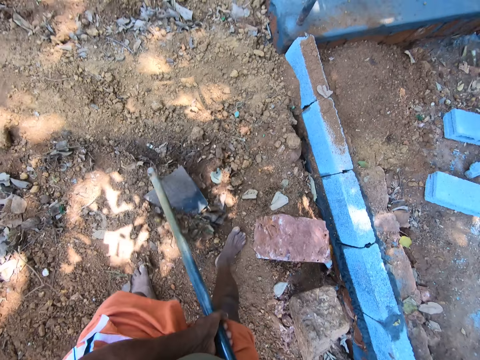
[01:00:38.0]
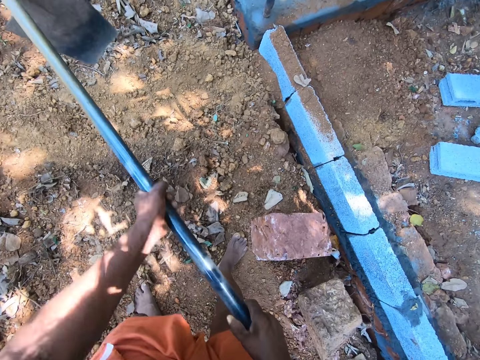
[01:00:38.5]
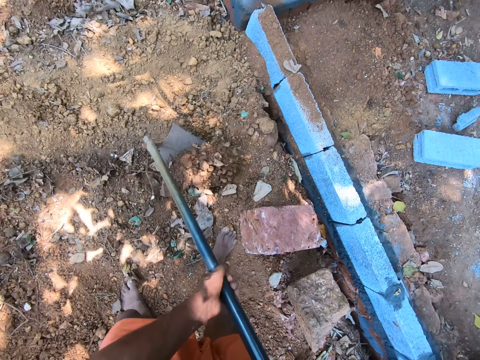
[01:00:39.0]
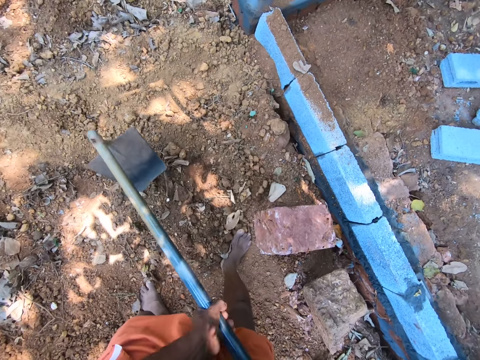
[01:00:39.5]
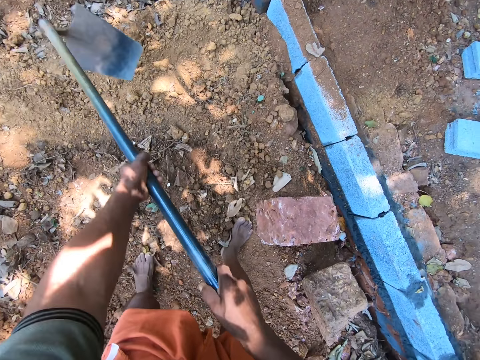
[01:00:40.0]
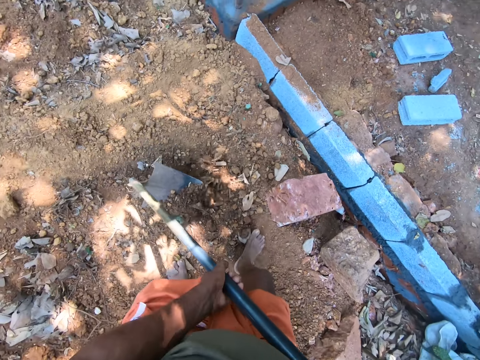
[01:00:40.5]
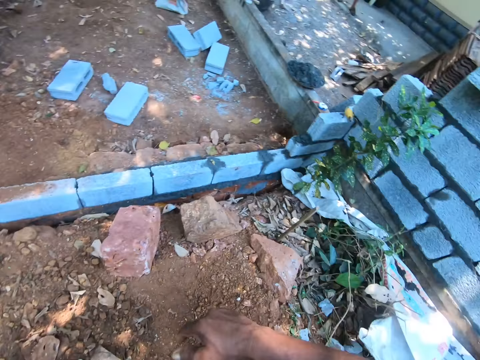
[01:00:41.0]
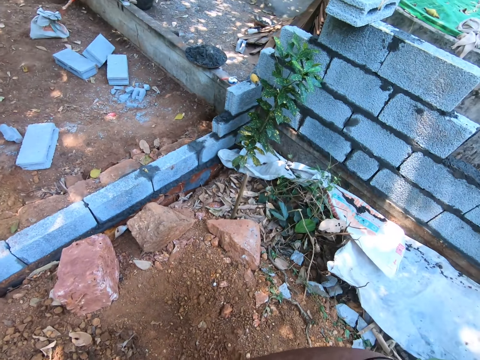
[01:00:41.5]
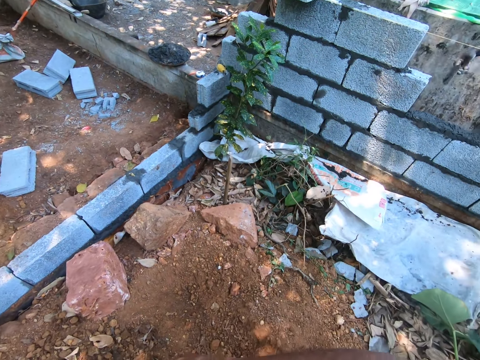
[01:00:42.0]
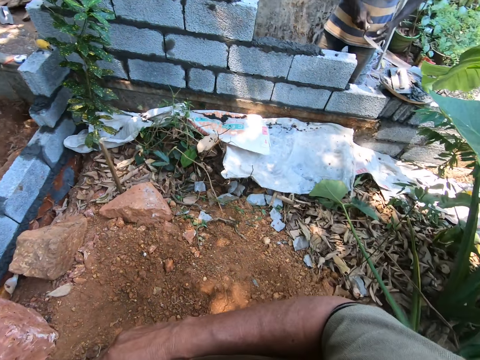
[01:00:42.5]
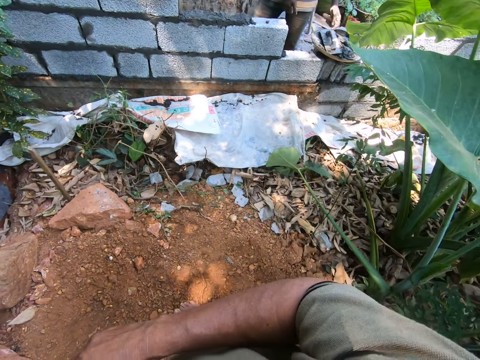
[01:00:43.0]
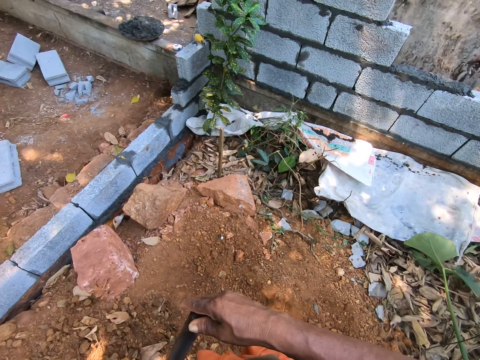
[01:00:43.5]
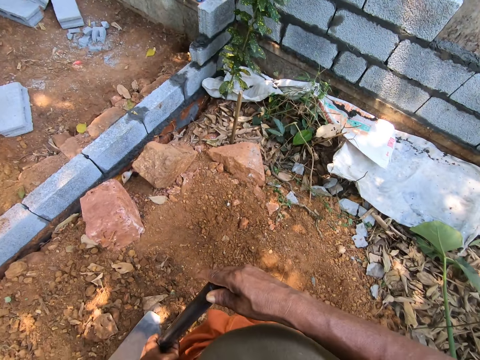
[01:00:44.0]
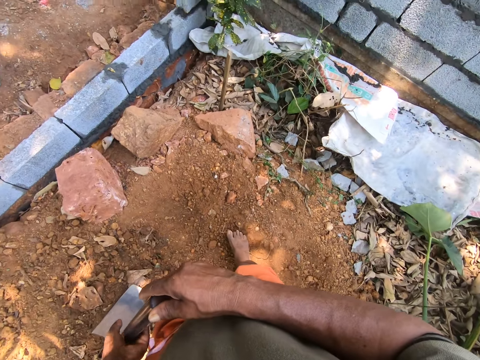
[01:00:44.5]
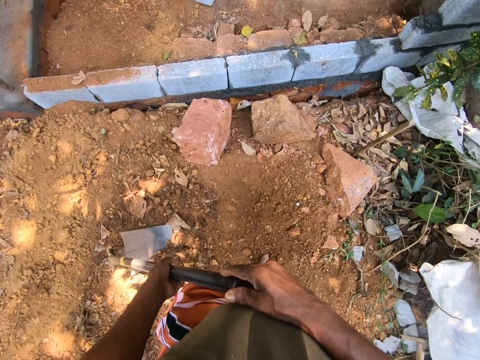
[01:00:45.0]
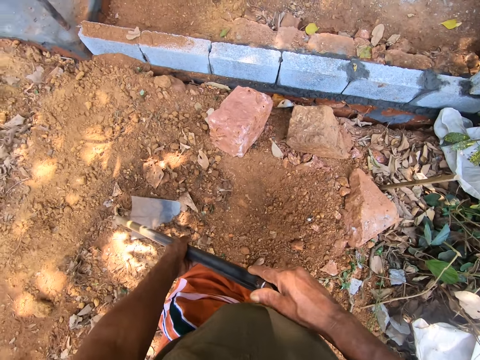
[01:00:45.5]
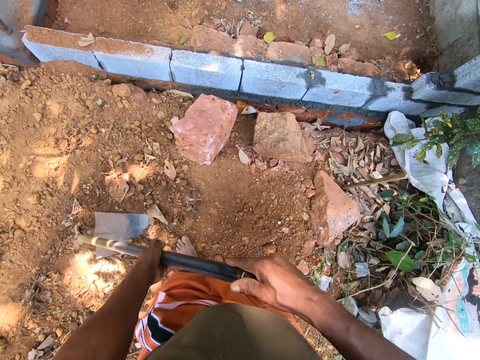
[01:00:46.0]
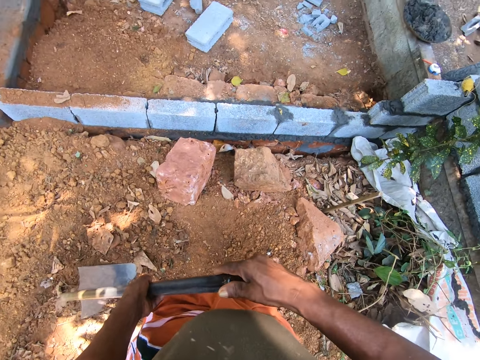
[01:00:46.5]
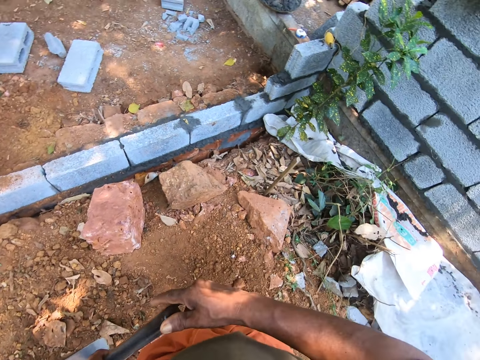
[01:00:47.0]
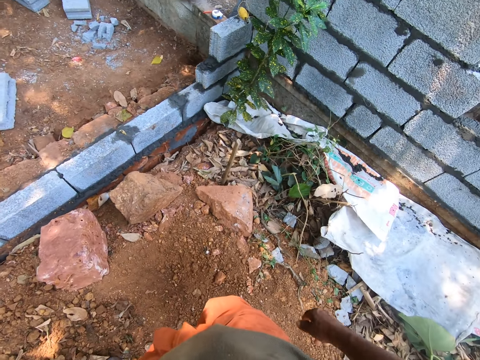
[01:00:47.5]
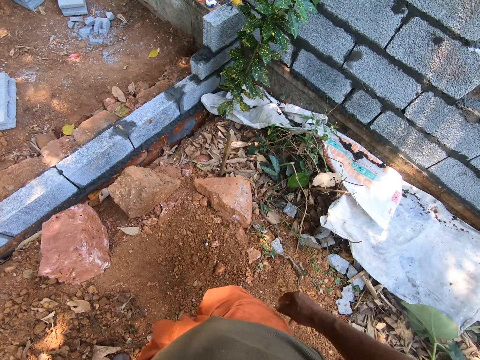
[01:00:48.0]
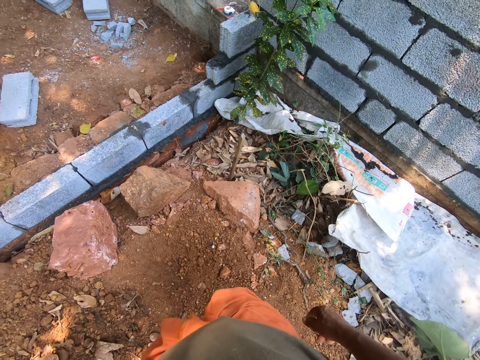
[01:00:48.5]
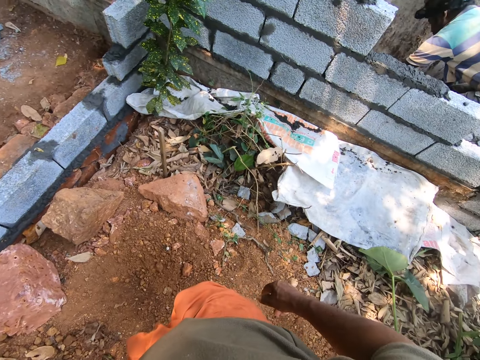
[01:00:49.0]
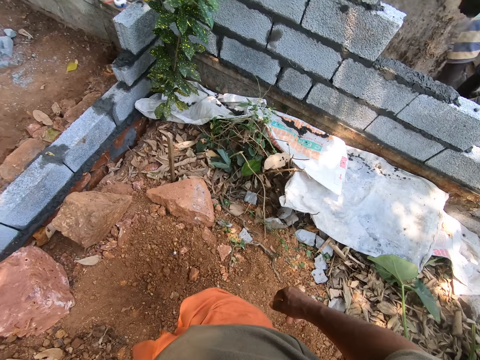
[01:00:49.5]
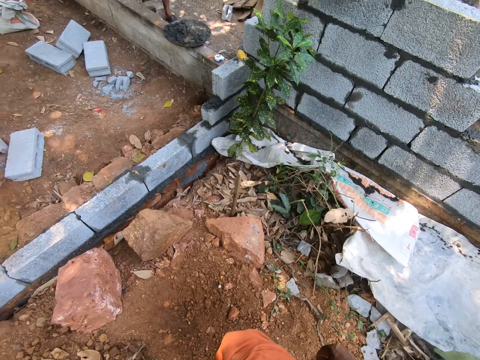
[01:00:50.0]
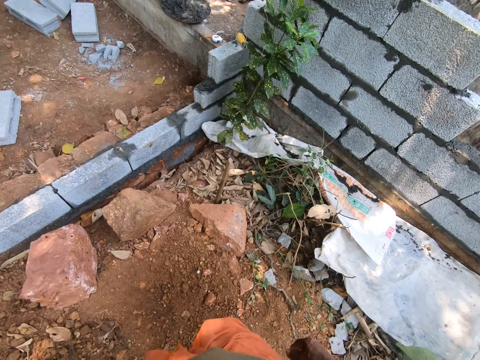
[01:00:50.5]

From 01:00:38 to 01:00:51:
The camera wearer looks around the compound. They converse with a group of people.

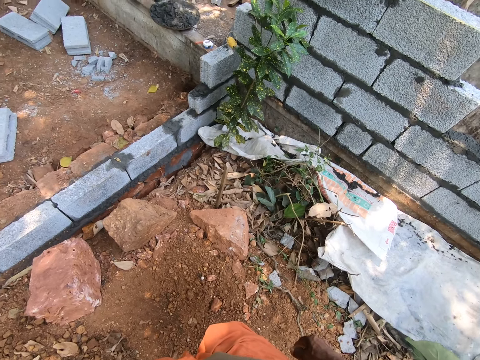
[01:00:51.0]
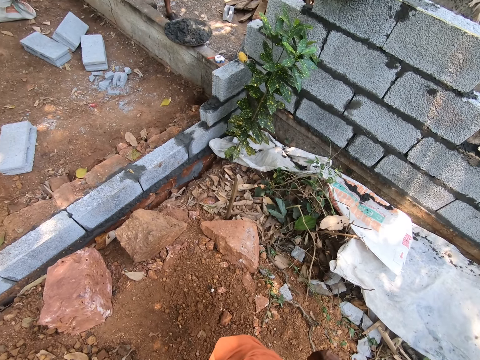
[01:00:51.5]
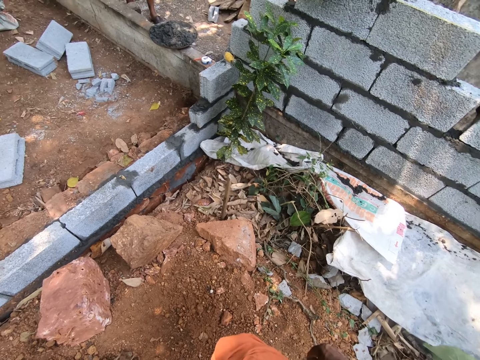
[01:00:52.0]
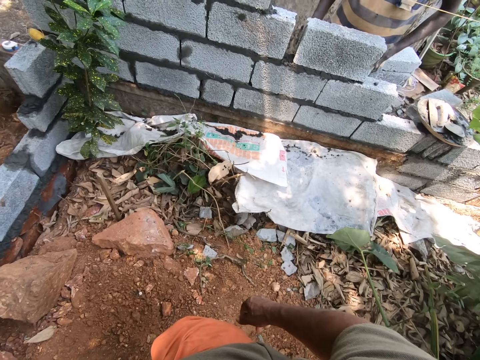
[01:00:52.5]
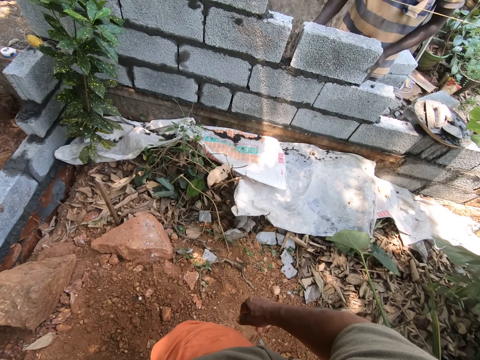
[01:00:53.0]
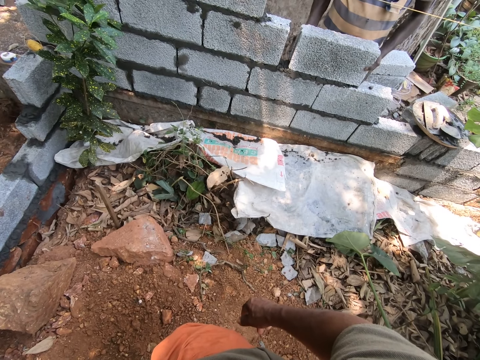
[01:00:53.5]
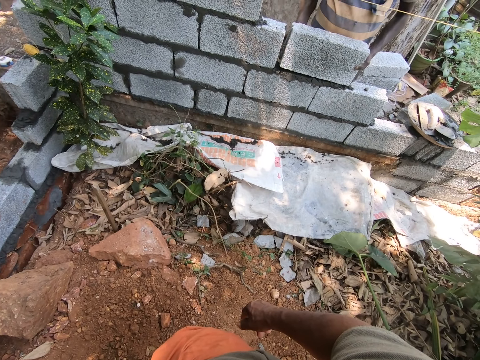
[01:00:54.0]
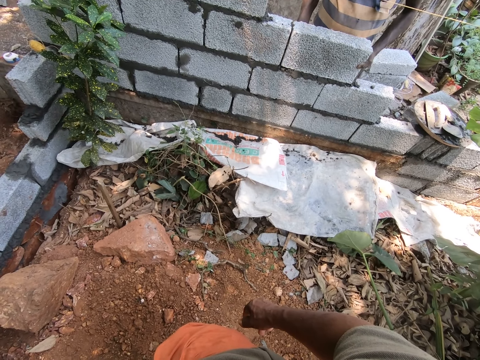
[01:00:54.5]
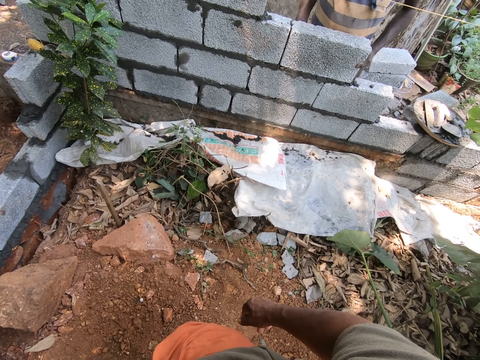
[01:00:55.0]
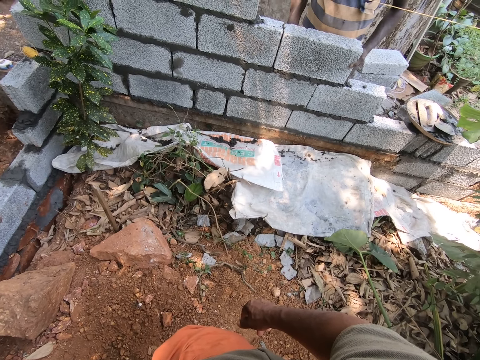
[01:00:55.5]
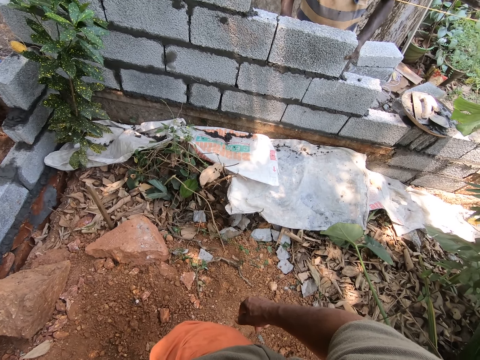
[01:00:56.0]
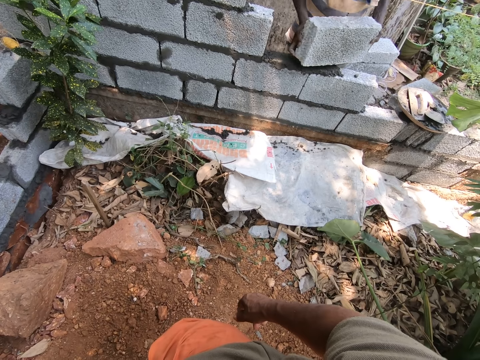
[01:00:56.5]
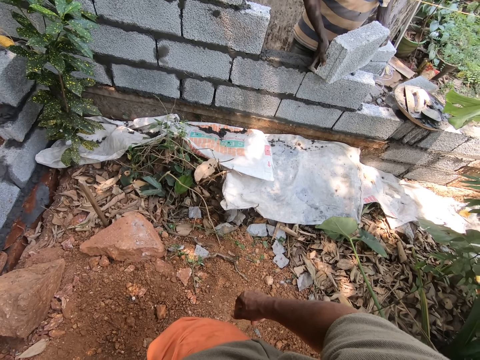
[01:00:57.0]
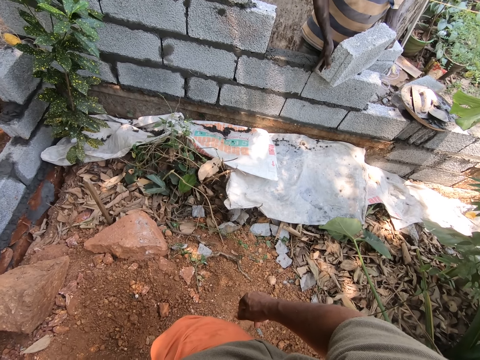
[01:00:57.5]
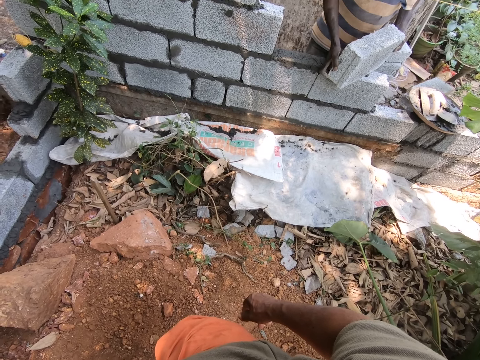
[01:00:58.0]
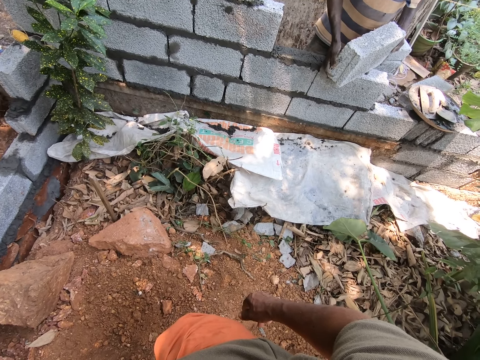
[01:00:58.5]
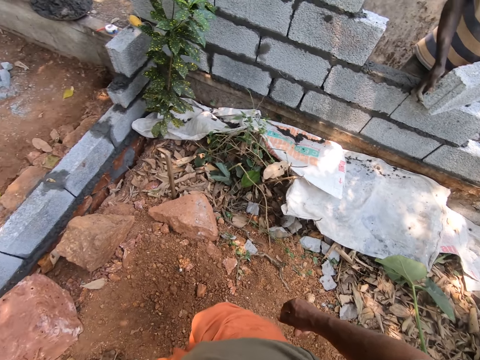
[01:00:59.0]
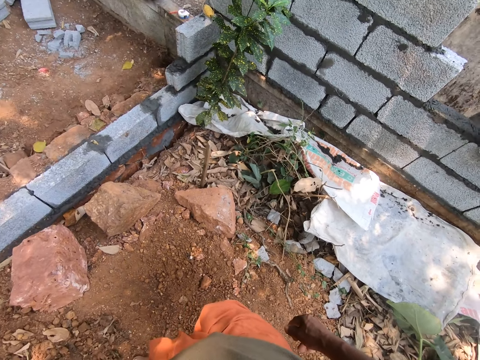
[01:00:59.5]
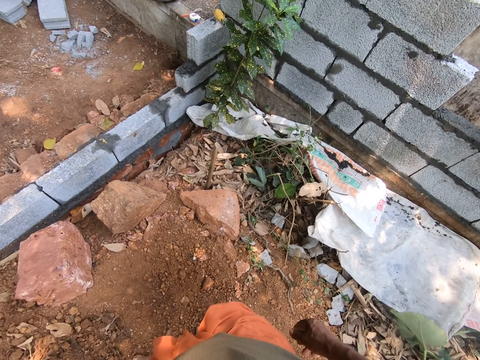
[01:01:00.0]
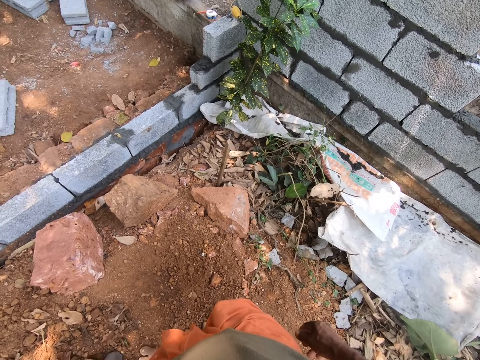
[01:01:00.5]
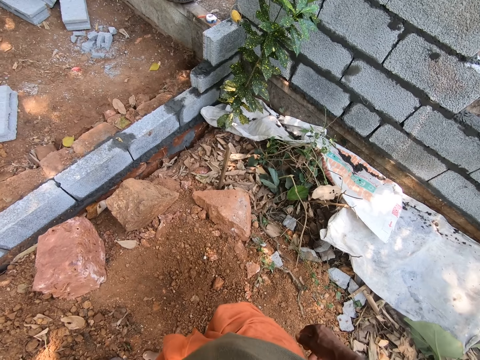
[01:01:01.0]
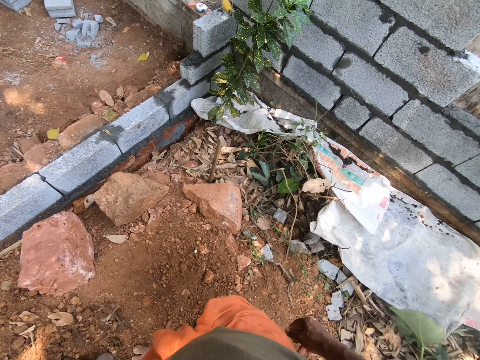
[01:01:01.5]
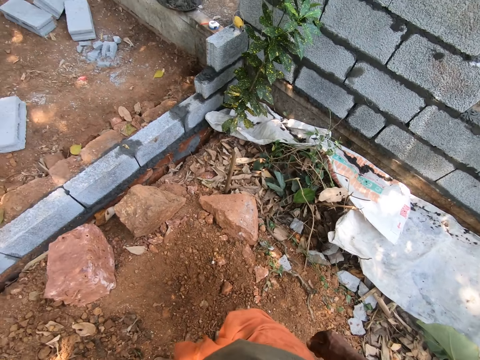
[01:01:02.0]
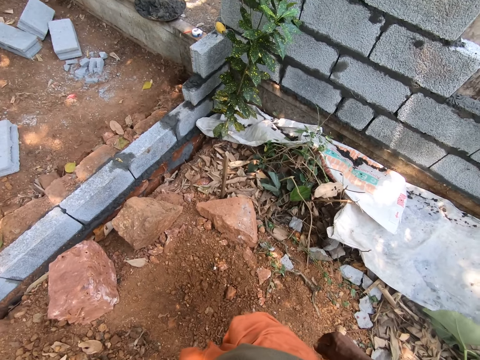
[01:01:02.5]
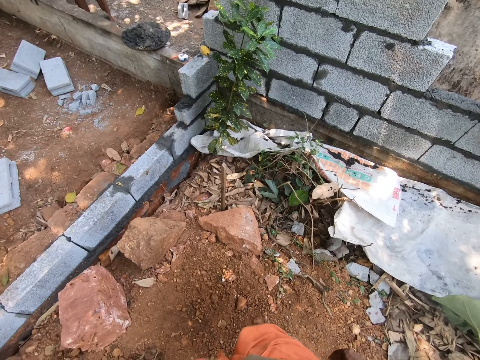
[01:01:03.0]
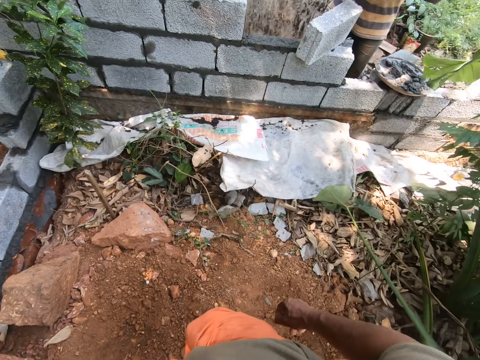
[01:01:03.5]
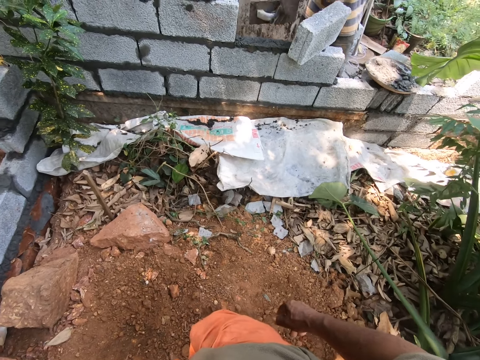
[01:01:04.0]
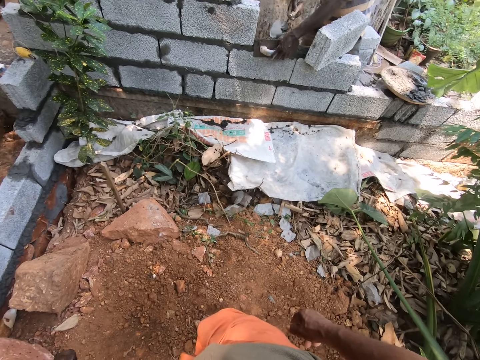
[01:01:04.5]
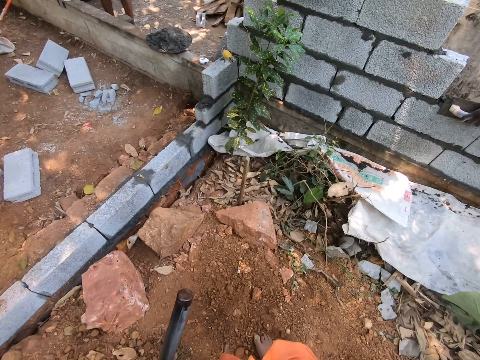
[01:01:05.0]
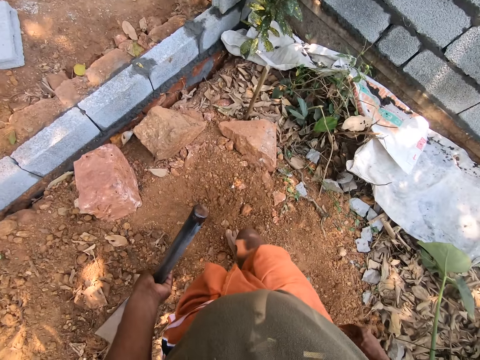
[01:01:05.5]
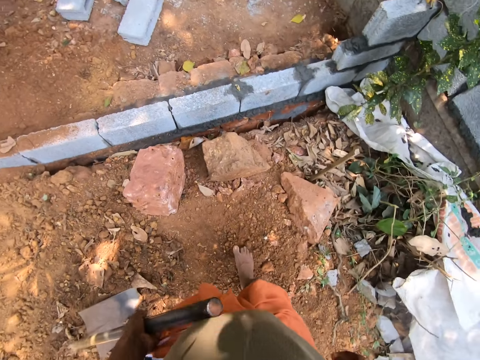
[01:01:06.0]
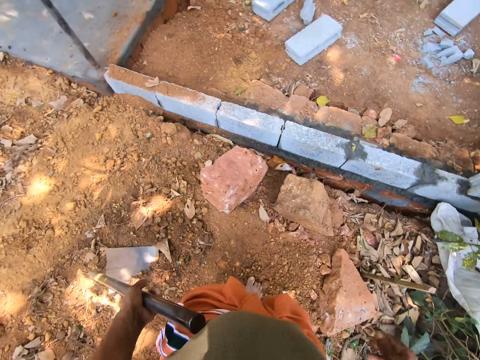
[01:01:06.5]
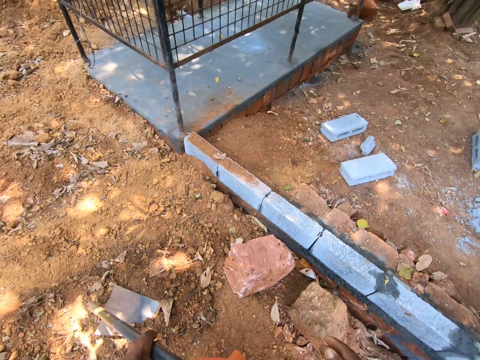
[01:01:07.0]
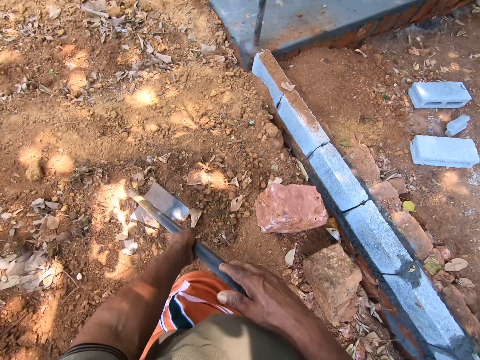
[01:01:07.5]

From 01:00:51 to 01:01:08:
A man builds the house. The camera wearer looks around the compound. The man builds the house. The camera wearer looks around the compound.
